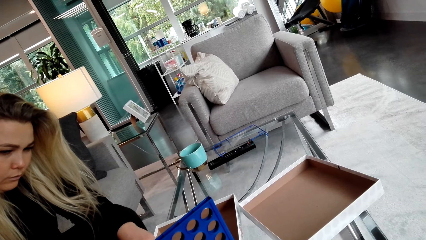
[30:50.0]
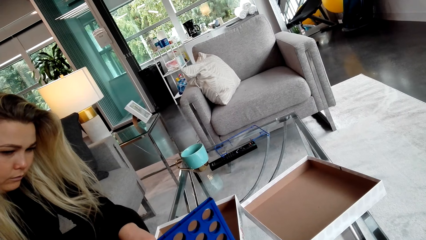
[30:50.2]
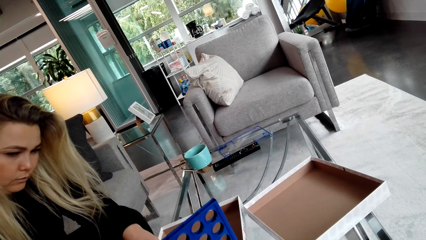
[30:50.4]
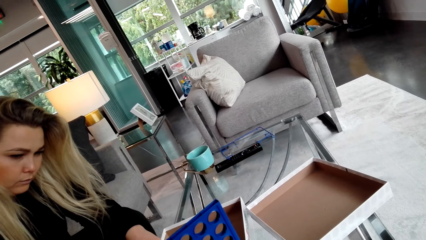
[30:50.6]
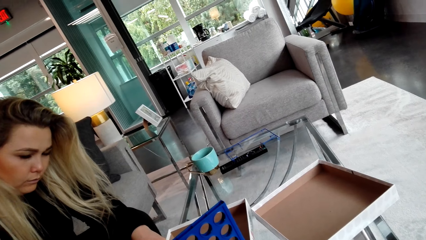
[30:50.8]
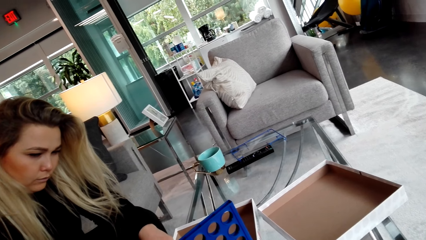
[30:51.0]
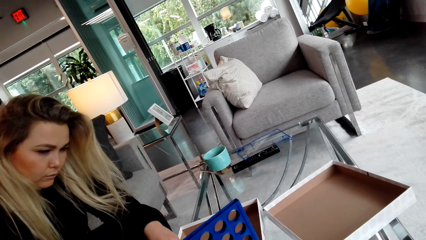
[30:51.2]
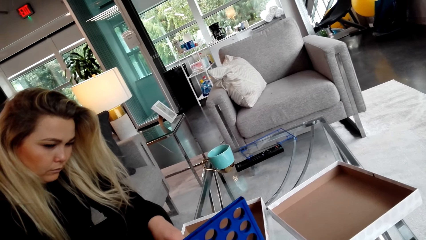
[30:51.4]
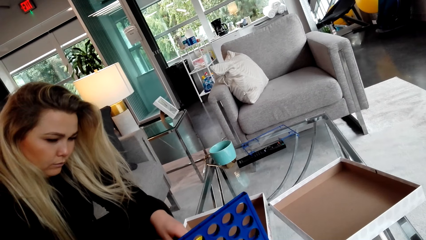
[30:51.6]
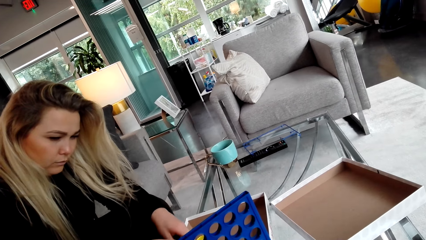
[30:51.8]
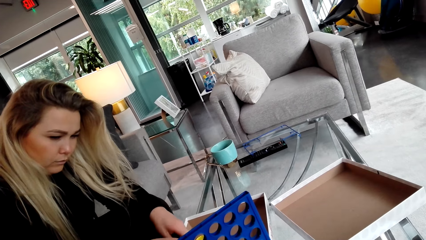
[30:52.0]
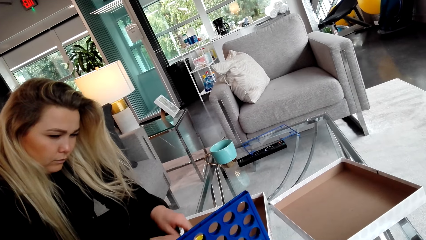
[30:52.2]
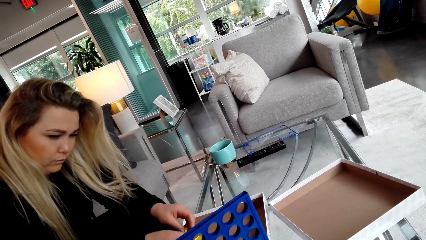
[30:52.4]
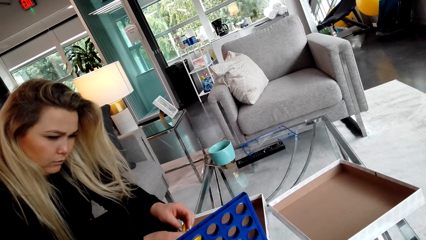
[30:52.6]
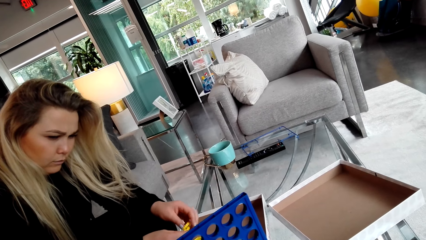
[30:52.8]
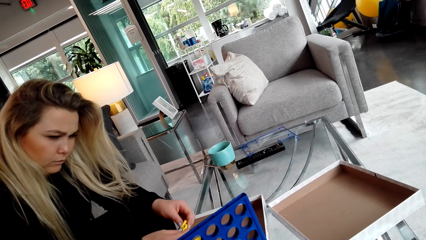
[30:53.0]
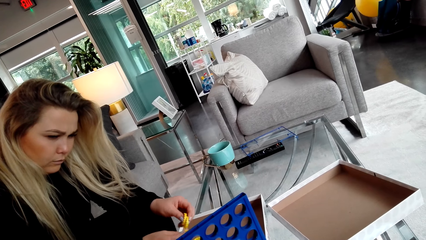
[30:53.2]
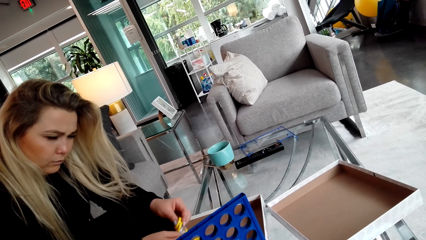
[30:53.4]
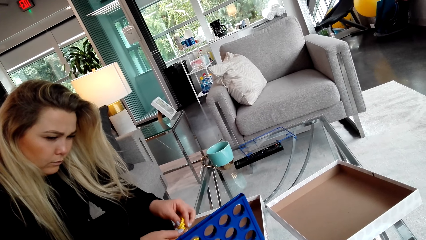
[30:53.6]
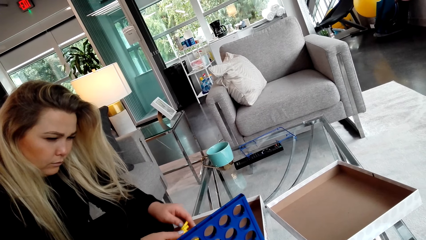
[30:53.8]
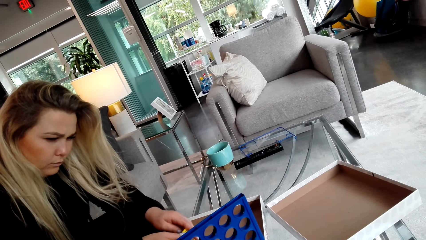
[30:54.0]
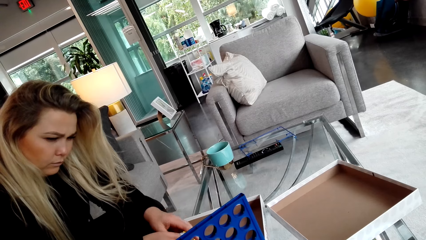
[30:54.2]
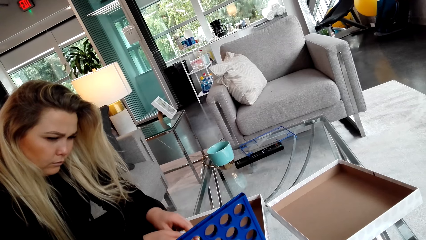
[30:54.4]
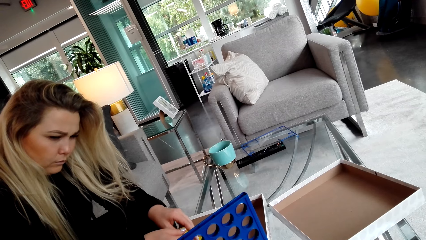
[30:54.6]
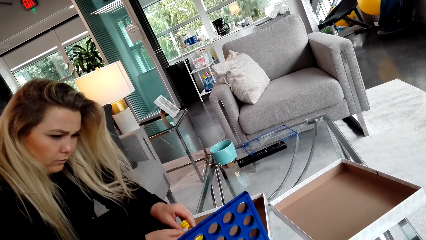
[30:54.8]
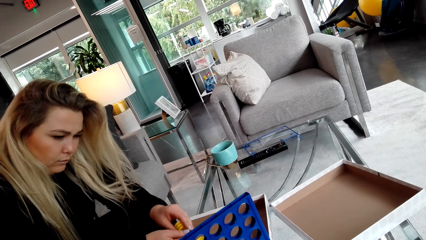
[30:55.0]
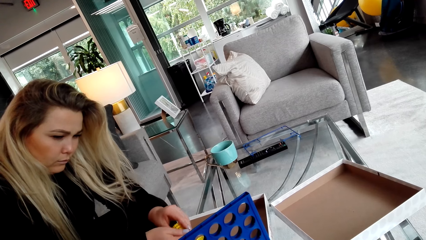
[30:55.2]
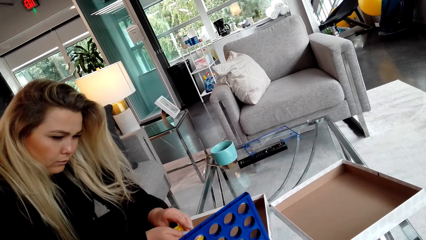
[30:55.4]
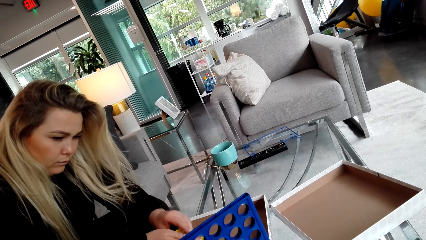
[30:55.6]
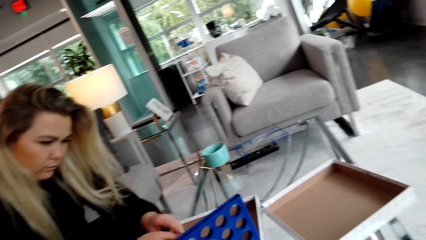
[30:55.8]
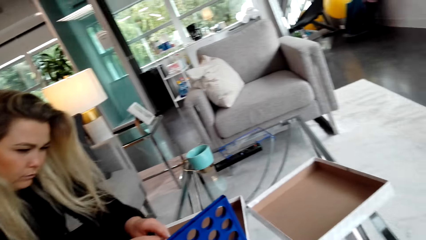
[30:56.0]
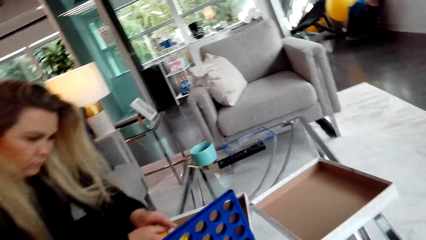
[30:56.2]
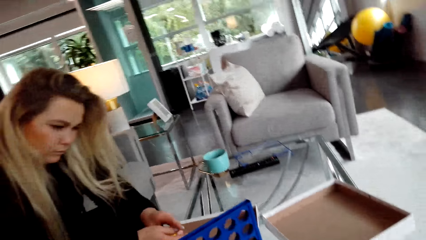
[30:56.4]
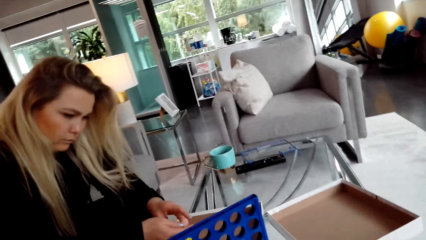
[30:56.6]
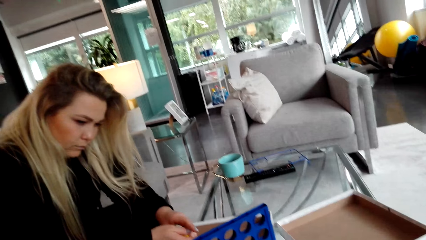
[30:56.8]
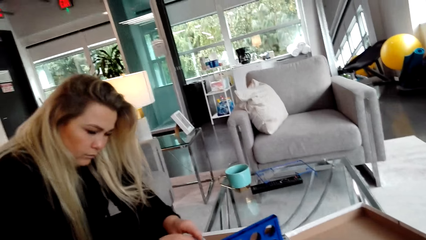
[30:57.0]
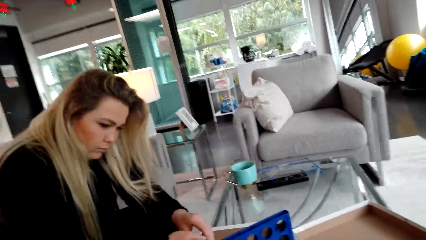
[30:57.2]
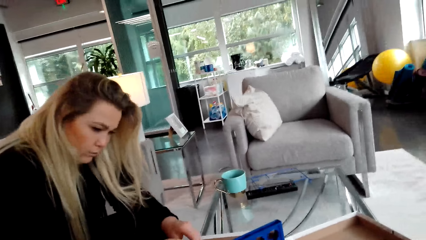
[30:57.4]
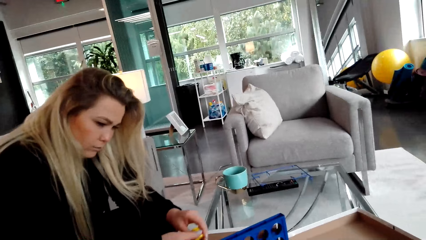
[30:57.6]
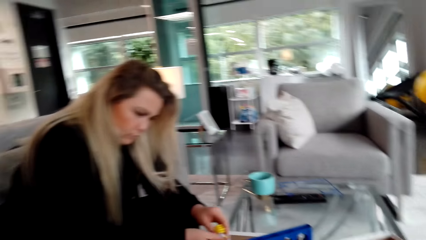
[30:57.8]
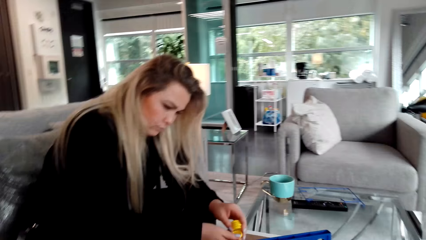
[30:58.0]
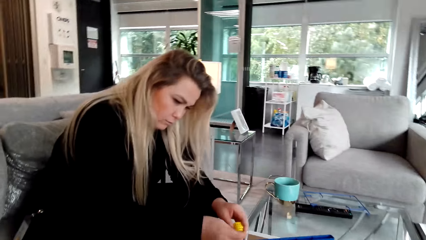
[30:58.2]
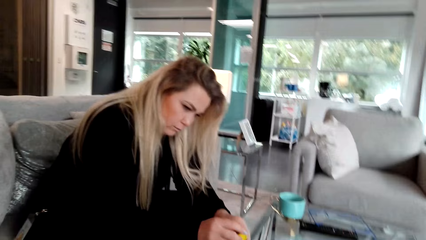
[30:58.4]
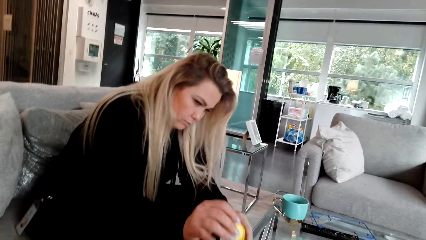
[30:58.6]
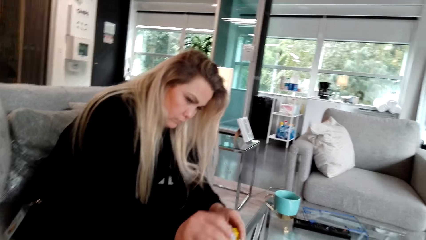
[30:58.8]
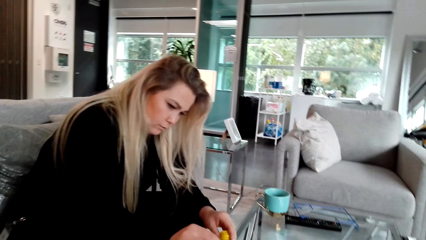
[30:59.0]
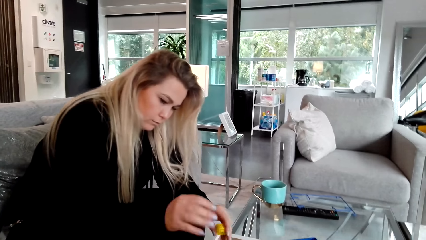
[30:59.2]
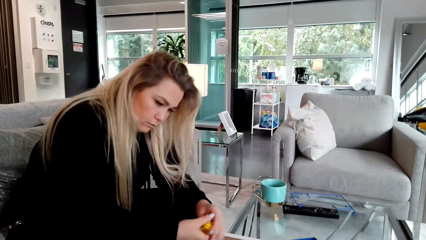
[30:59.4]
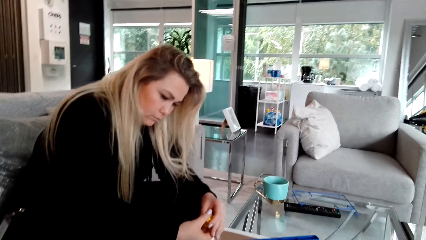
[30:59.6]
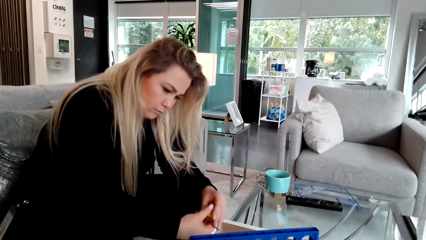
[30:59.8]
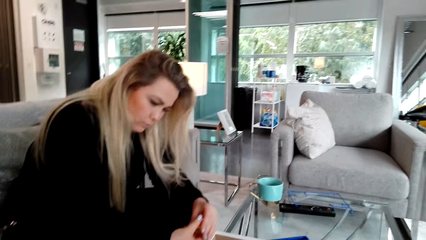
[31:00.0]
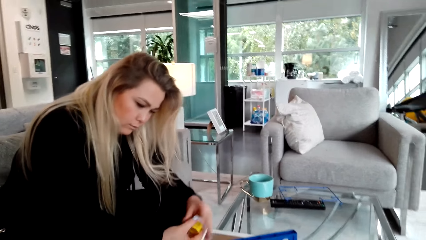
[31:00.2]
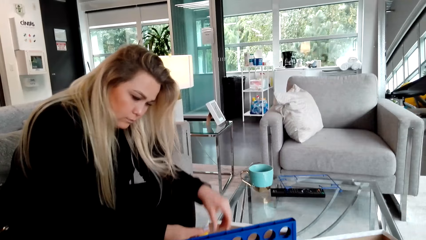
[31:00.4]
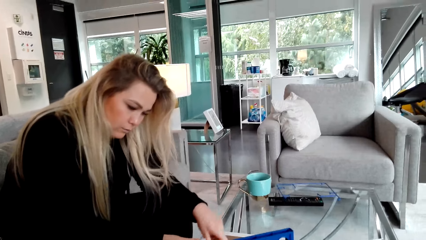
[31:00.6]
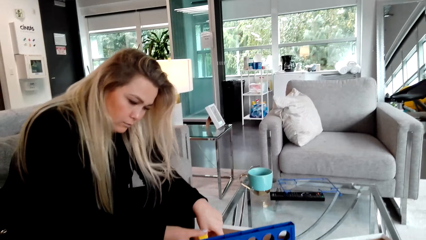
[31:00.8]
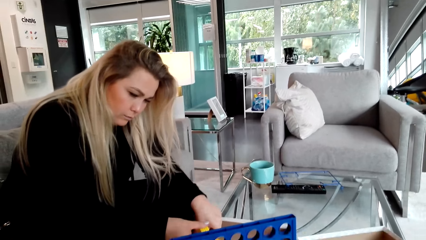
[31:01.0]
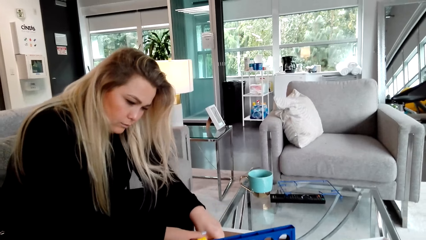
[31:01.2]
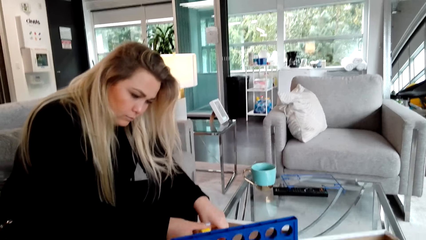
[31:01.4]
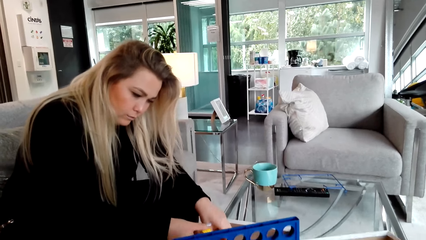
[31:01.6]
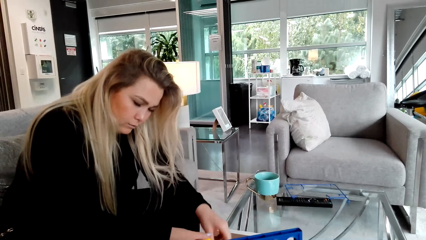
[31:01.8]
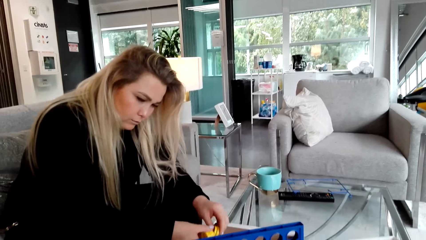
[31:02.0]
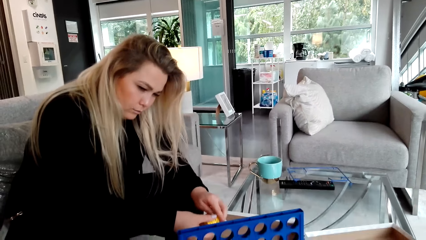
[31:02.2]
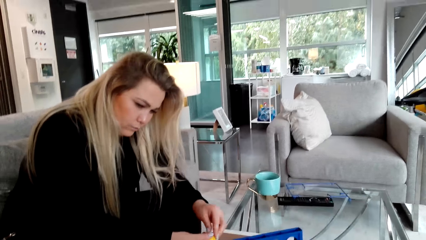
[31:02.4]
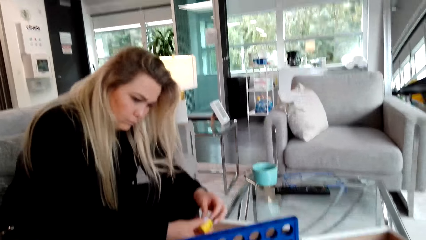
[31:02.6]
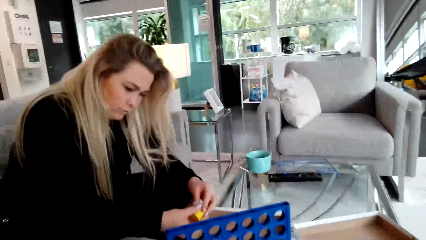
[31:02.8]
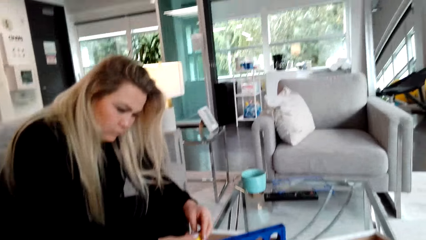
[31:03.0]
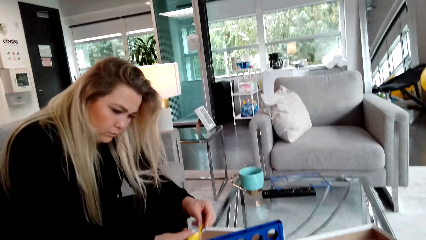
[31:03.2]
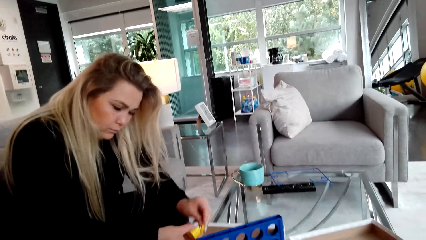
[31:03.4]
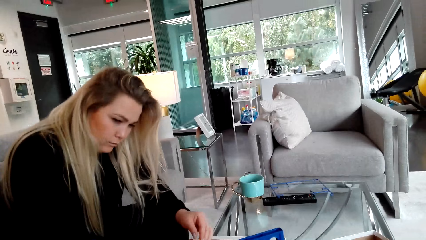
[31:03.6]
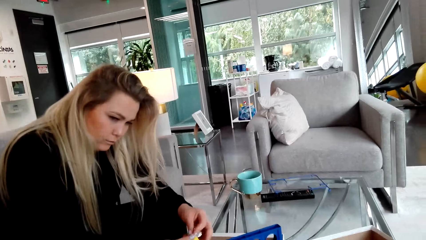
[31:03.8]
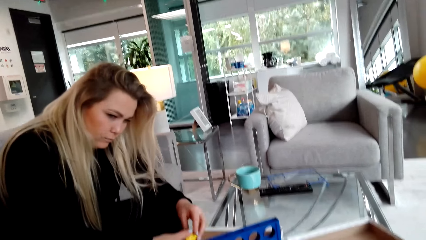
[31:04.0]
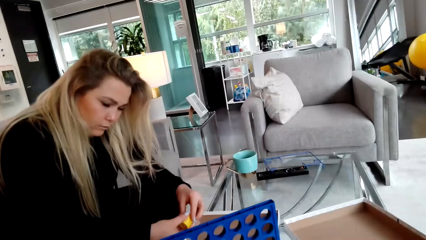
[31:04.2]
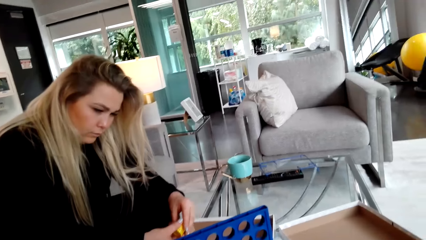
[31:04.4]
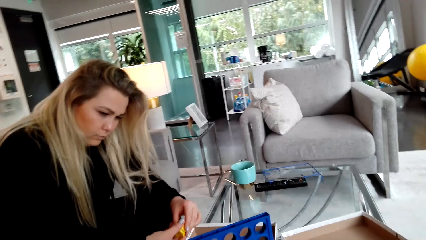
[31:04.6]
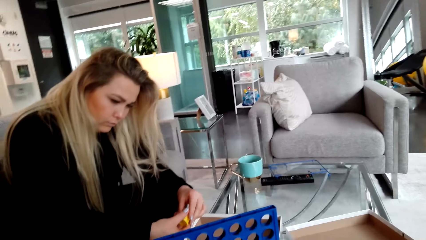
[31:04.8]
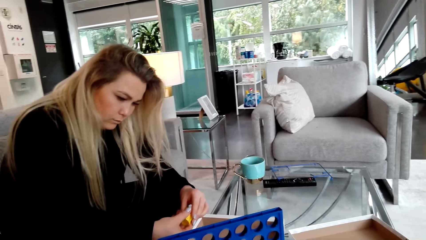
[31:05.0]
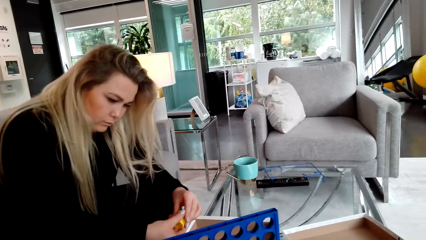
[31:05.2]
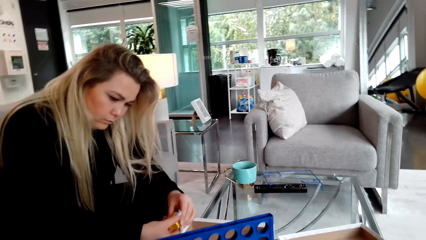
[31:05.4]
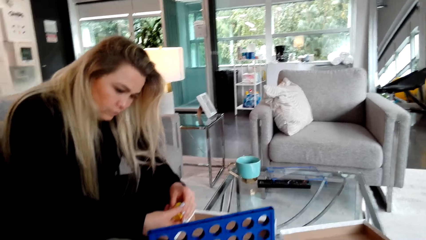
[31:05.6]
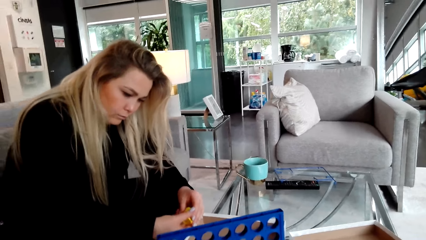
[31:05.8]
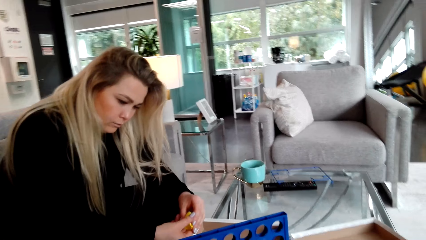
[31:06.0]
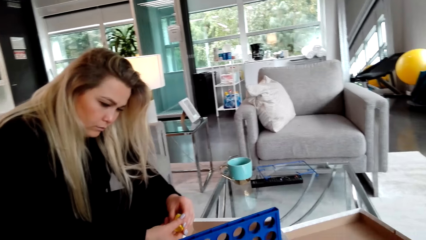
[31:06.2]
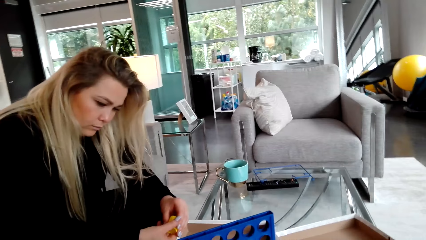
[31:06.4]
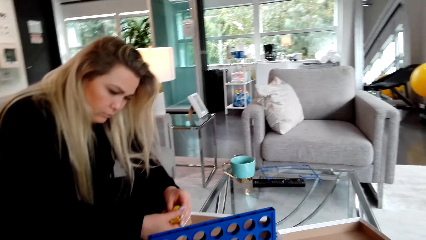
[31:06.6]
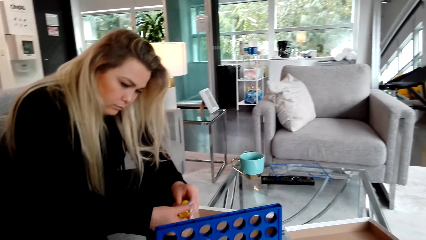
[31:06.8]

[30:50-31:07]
A woman picks the bottle cap. The camera wearer looks around the room. The woman places the lid in the crate and picks the lid.
